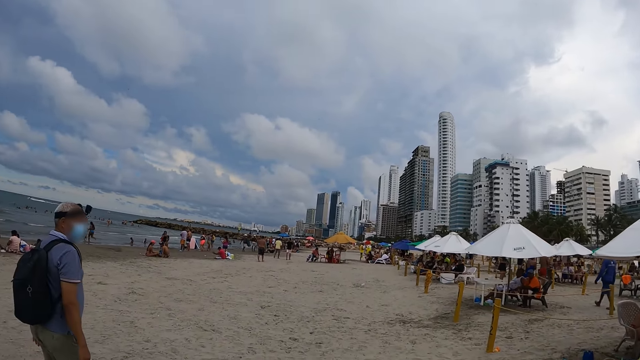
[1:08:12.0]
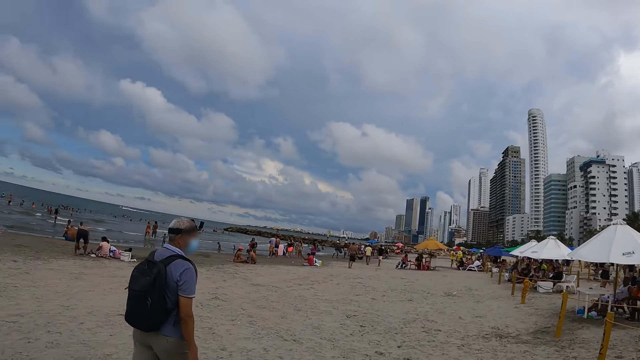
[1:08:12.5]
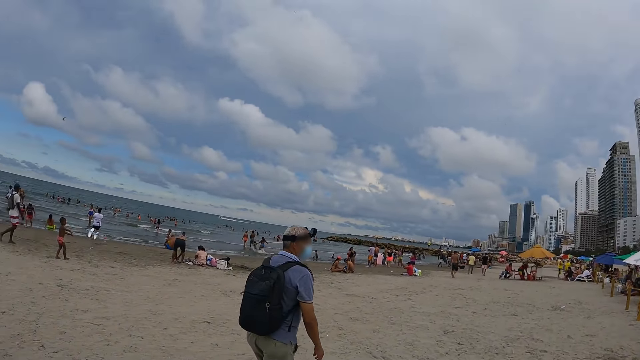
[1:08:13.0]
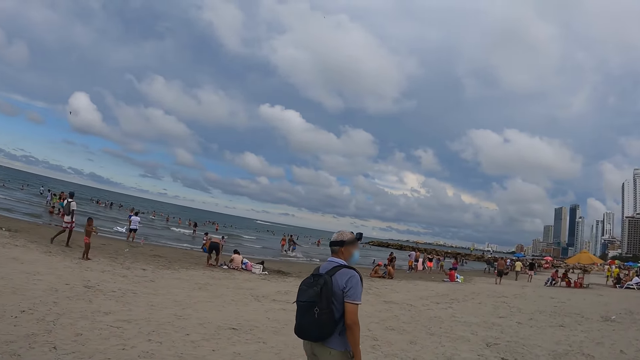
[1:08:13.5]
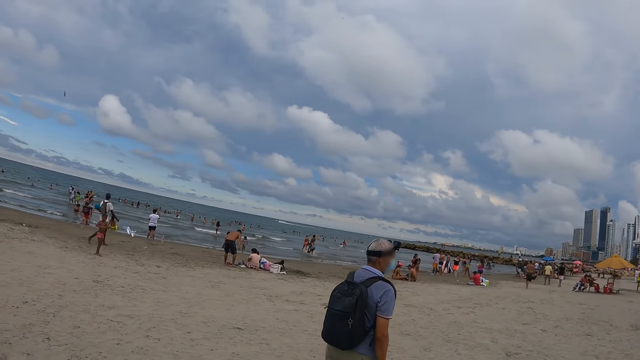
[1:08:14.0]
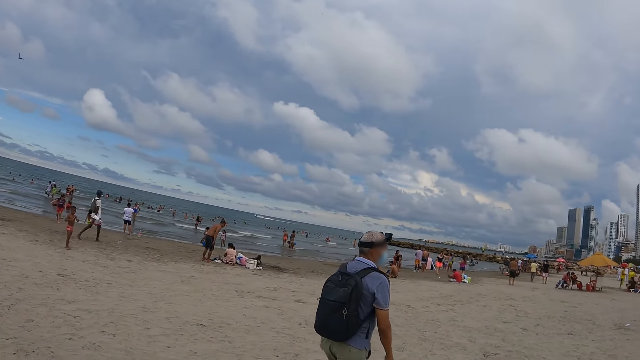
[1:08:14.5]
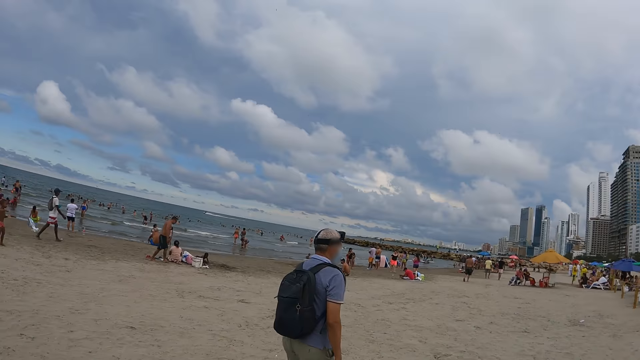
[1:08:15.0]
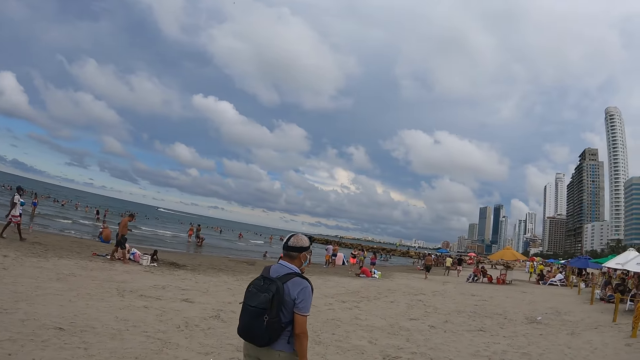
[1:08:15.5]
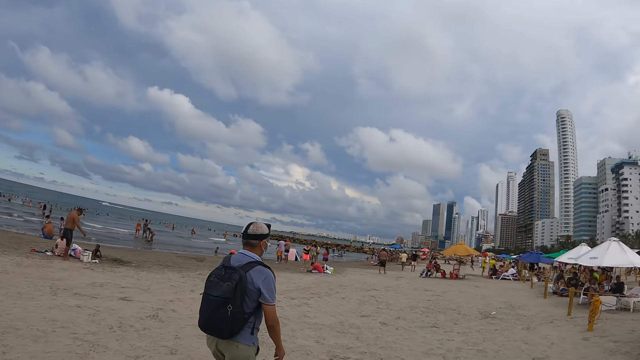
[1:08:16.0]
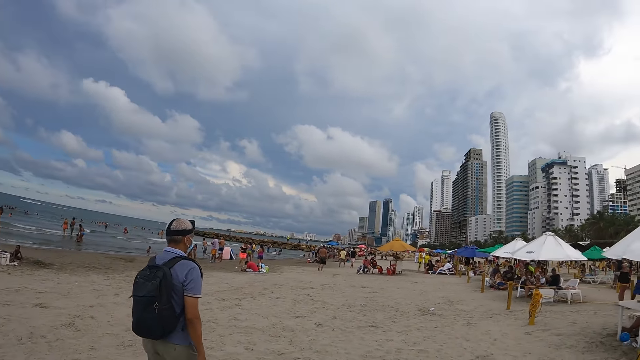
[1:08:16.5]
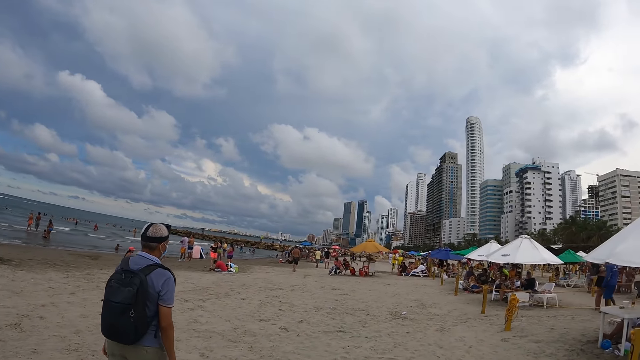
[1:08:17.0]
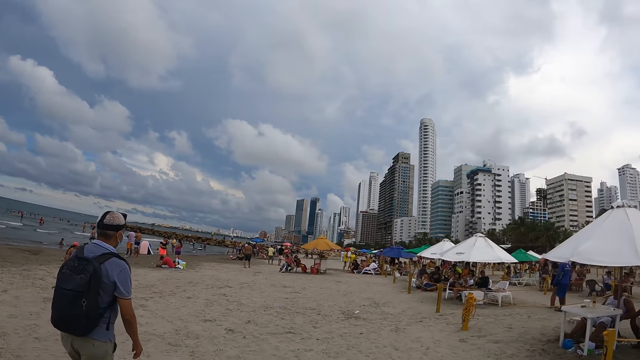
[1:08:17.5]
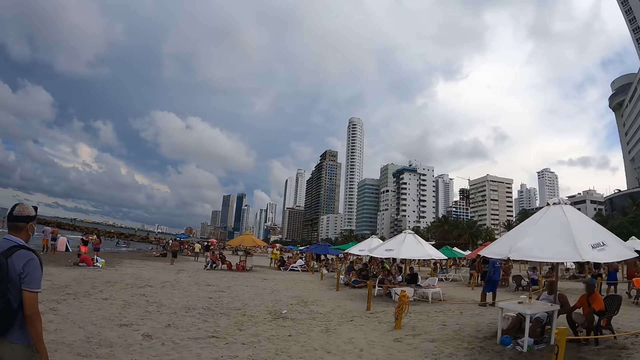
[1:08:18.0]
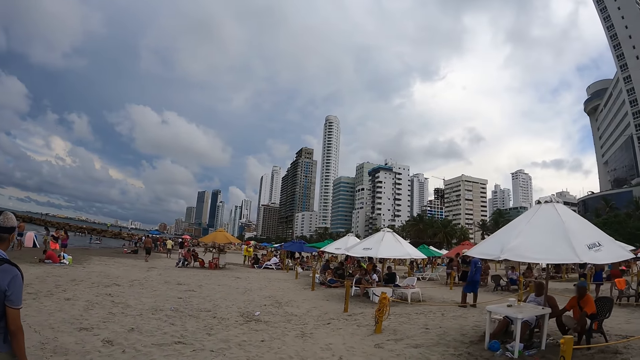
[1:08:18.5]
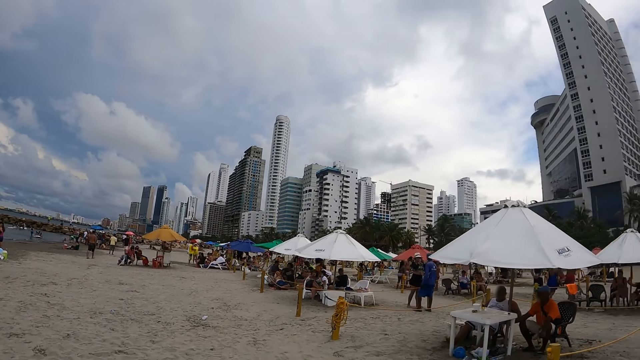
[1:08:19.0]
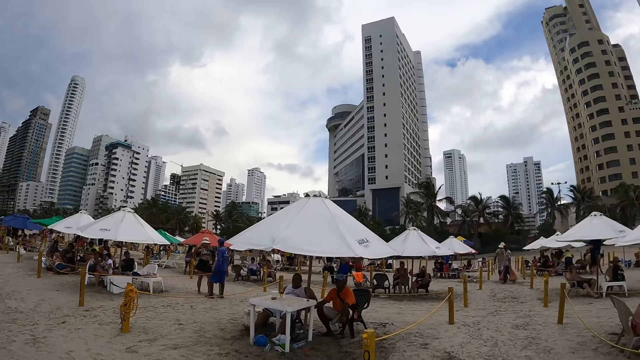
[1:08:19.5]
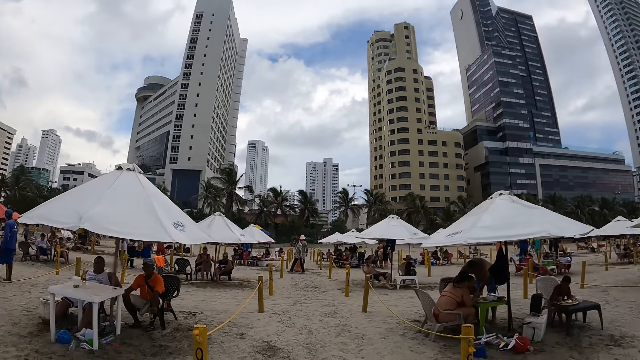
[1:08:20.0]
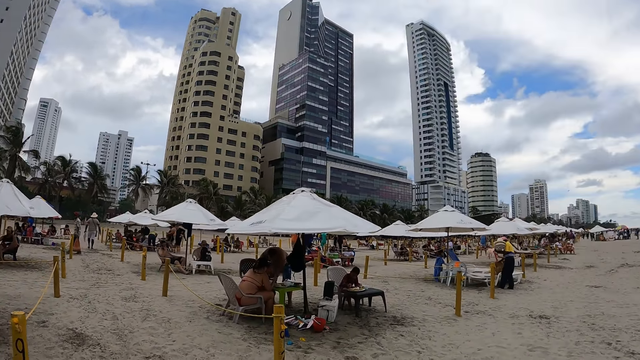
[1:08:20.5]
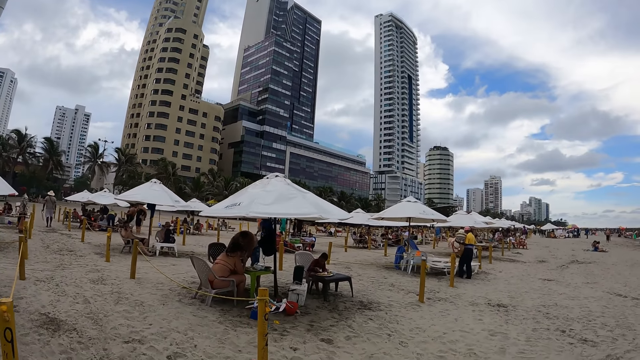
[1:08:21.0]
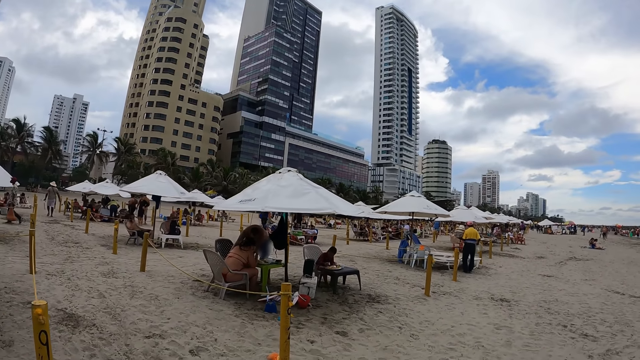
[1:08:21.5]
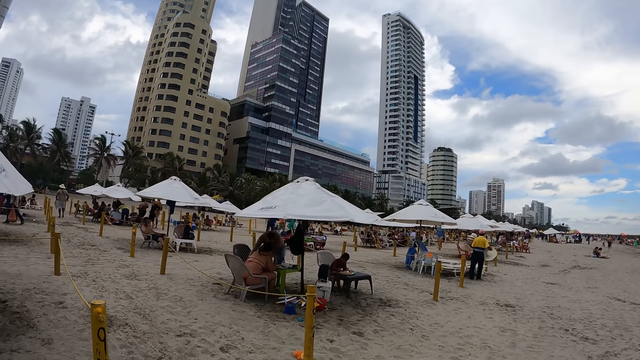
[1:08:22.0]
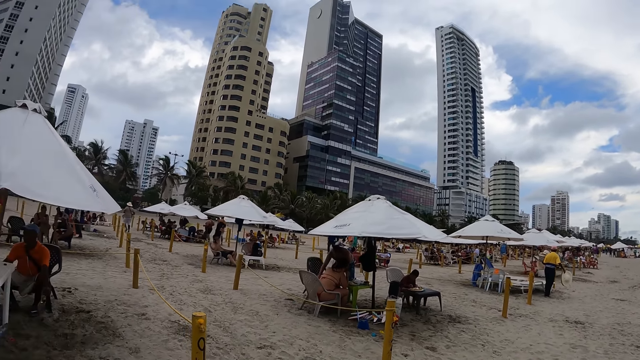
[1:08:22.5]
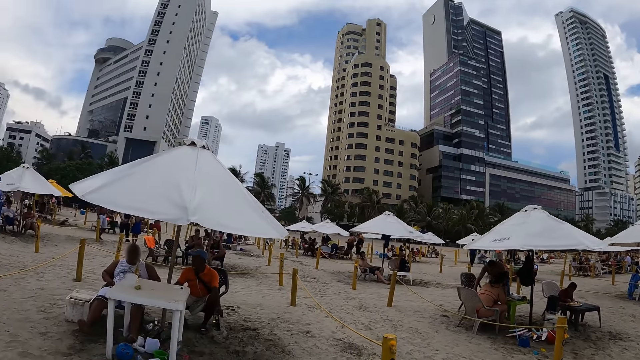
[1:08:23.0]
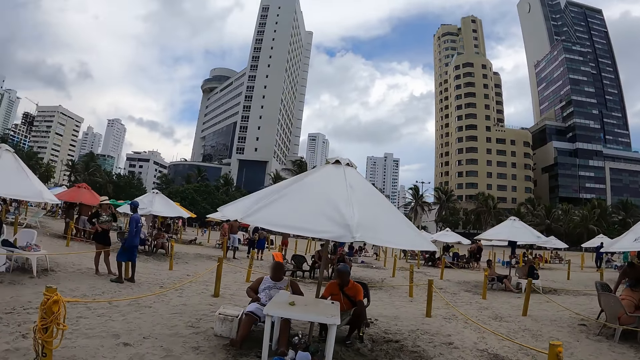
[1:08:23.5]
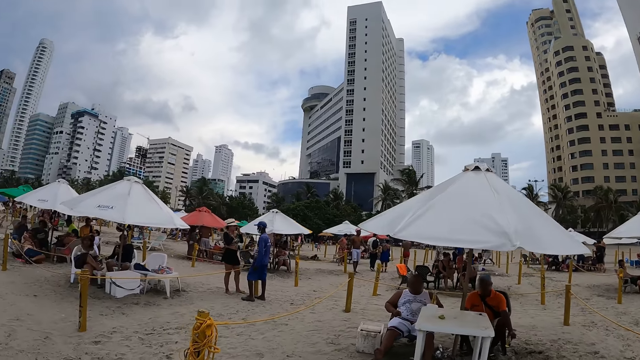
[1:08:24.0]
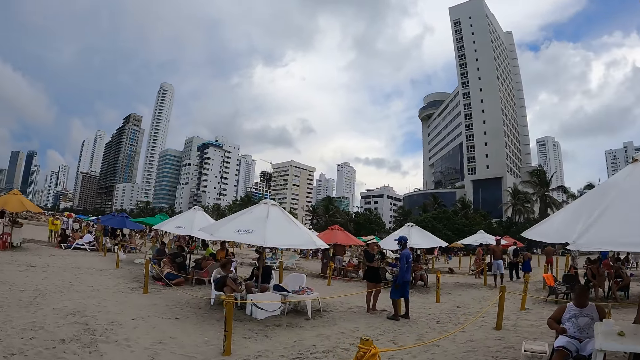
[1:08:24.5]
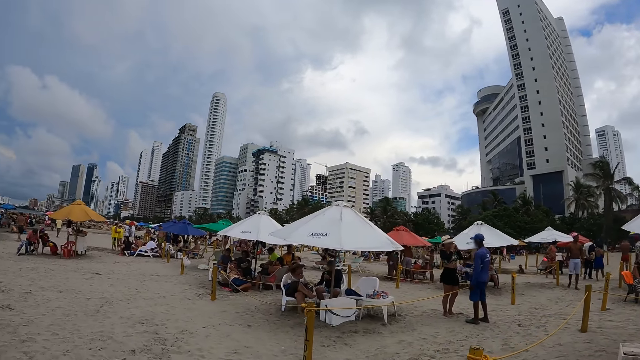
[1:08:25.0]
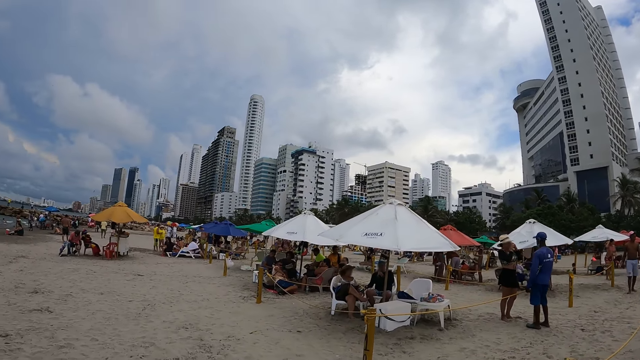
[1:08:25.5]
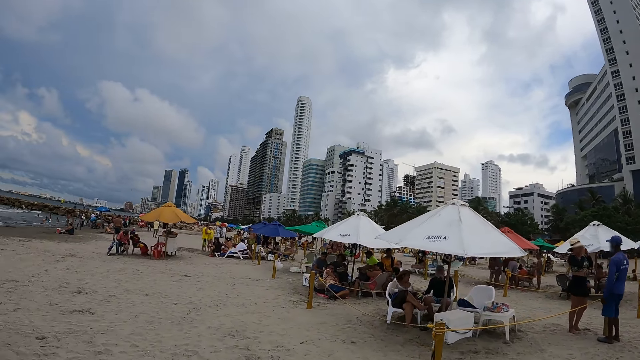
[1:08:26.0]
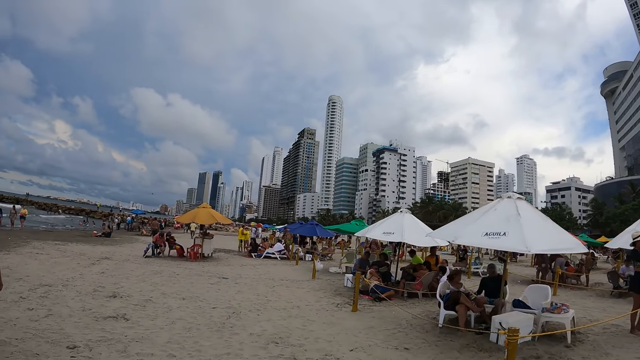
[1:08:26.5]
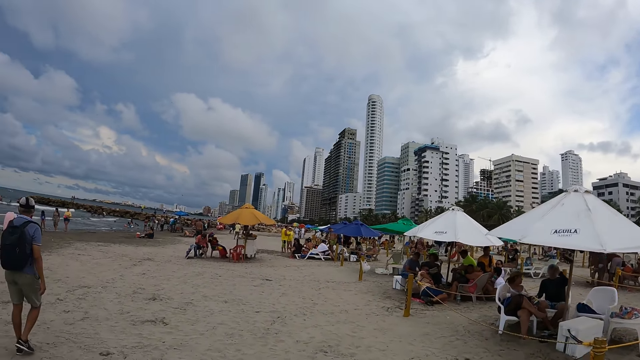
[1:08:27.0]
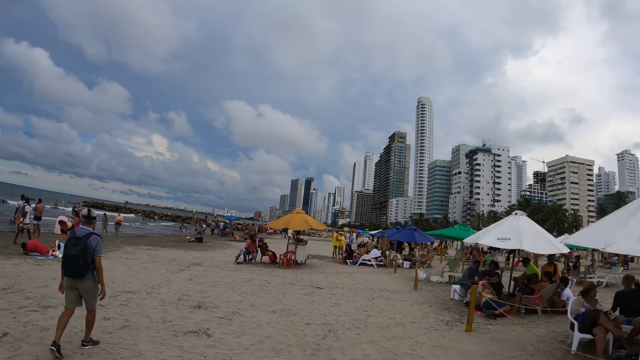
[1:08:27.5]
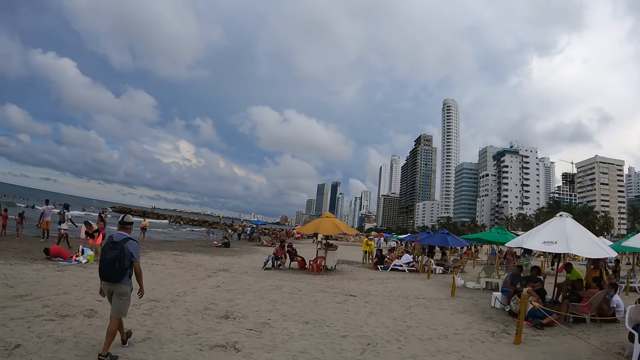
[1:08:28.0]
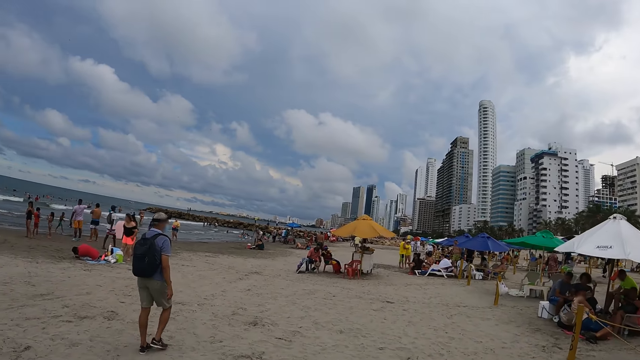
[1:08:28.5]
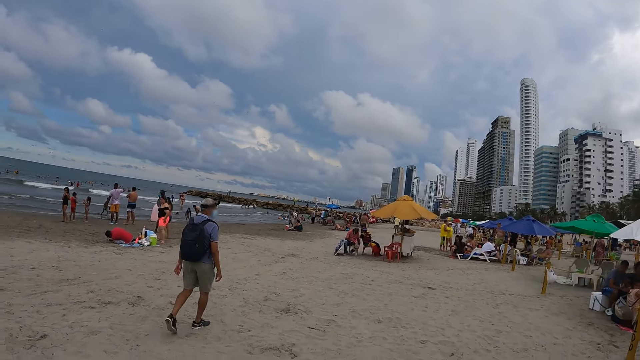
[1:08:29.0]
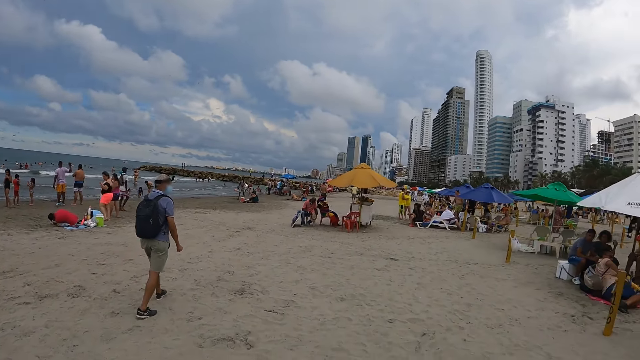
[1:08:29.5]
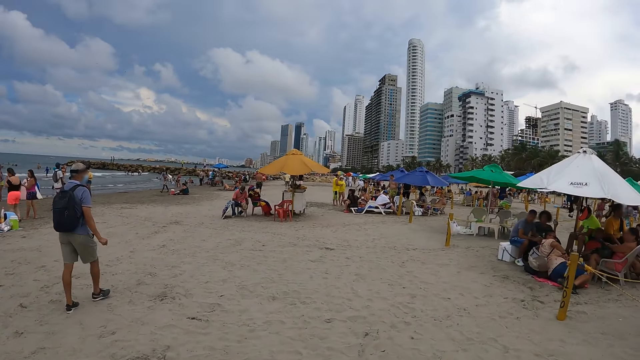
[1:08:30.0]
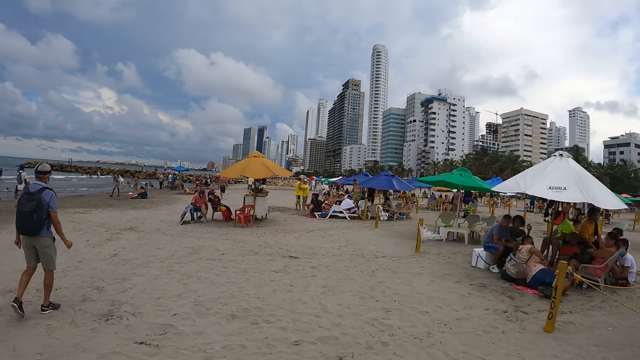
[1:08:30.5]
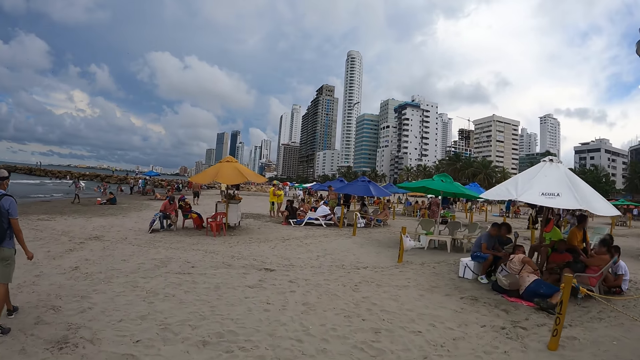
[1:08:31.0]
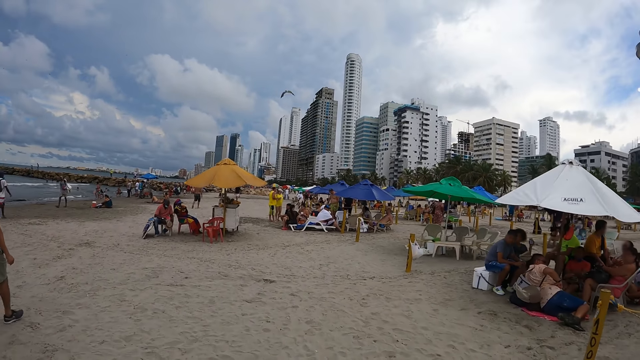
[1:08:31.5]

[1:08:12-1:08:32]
The camera wearer looks around the beach. They walk around the beach. They turn around the beach. They look around. They walk around the beach.
